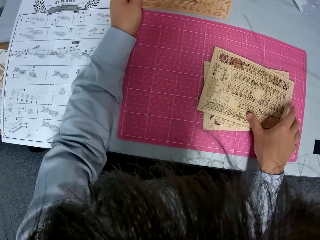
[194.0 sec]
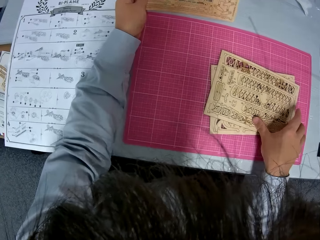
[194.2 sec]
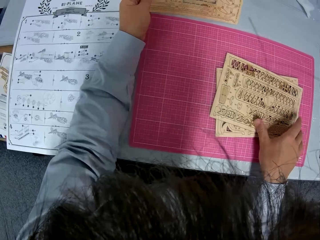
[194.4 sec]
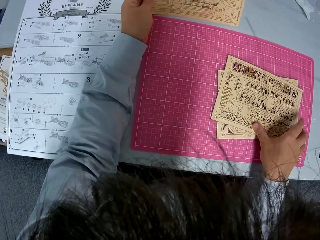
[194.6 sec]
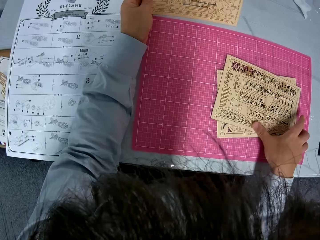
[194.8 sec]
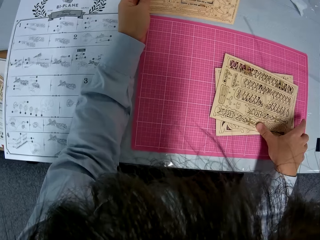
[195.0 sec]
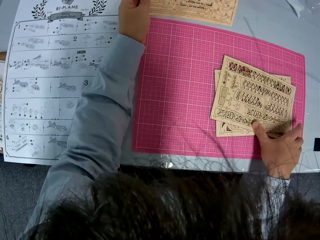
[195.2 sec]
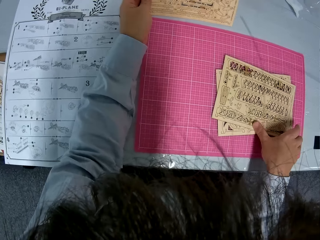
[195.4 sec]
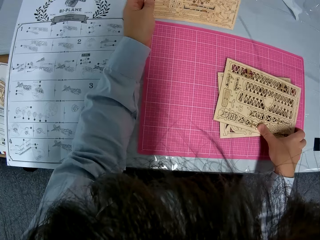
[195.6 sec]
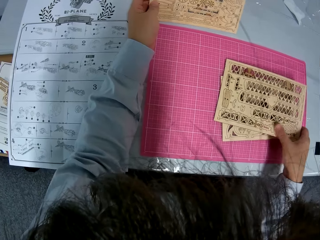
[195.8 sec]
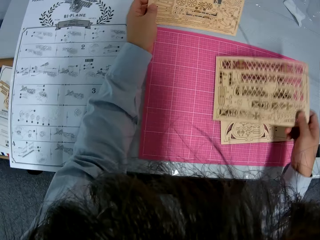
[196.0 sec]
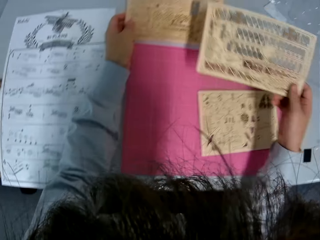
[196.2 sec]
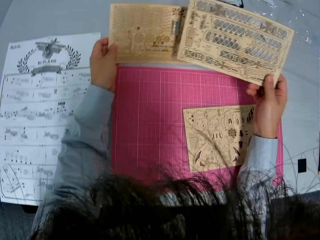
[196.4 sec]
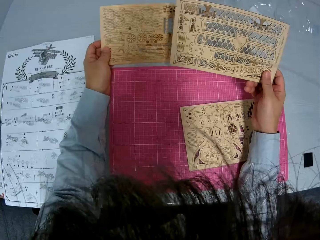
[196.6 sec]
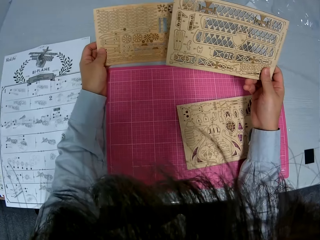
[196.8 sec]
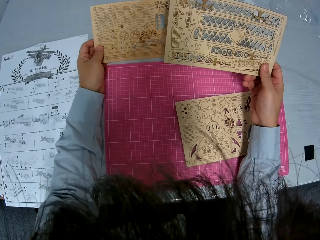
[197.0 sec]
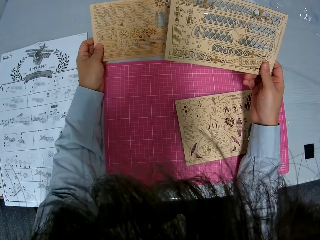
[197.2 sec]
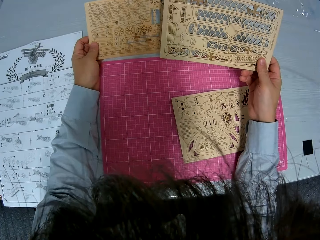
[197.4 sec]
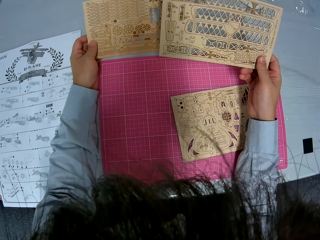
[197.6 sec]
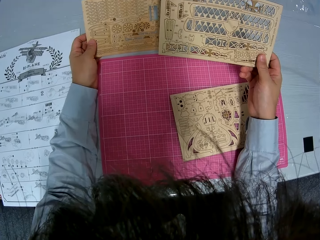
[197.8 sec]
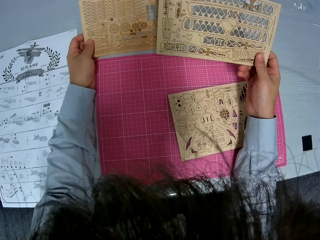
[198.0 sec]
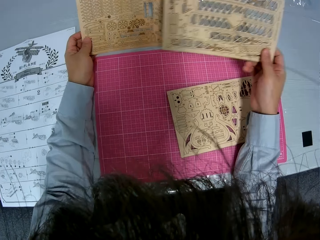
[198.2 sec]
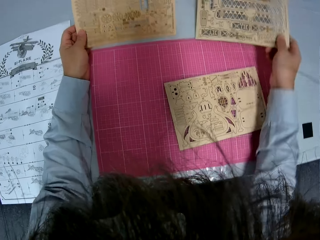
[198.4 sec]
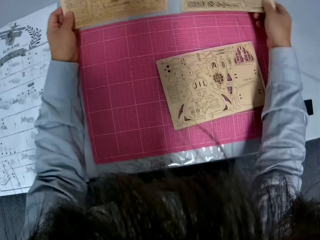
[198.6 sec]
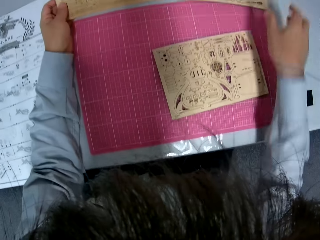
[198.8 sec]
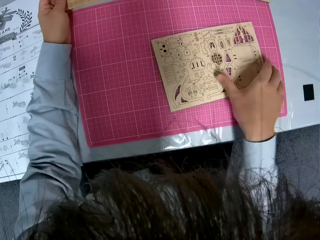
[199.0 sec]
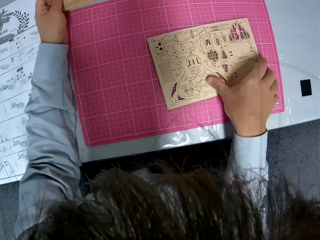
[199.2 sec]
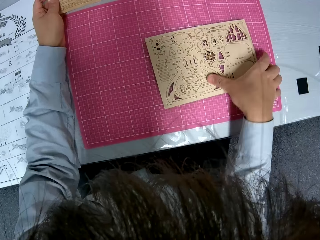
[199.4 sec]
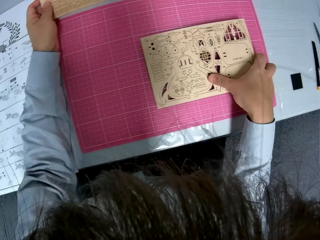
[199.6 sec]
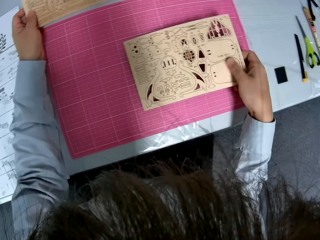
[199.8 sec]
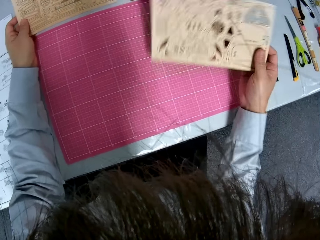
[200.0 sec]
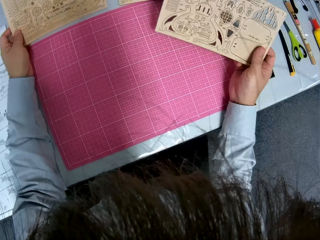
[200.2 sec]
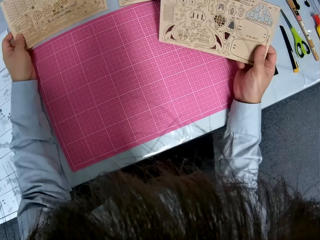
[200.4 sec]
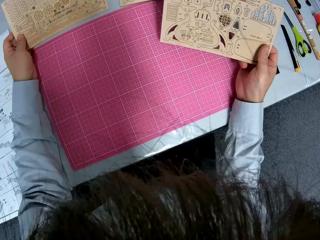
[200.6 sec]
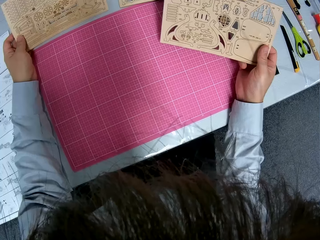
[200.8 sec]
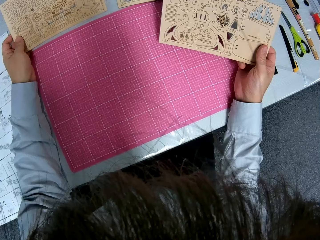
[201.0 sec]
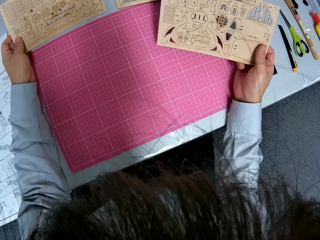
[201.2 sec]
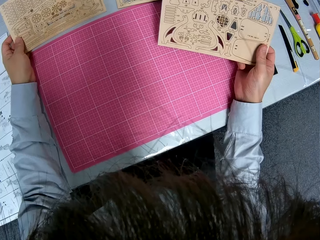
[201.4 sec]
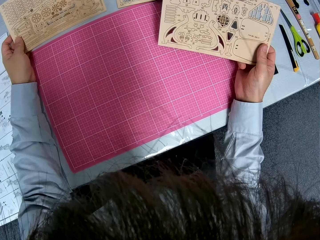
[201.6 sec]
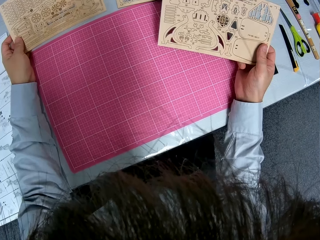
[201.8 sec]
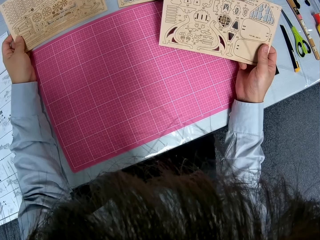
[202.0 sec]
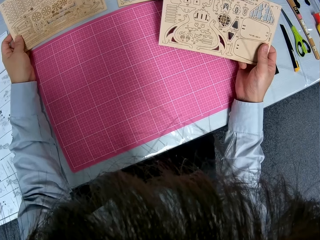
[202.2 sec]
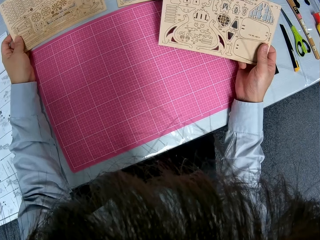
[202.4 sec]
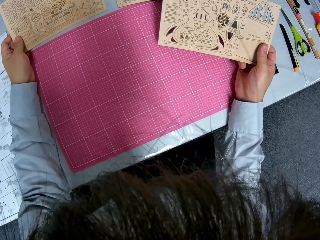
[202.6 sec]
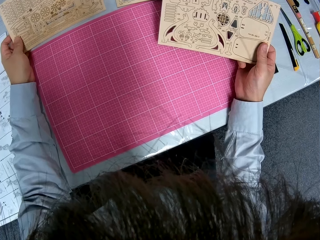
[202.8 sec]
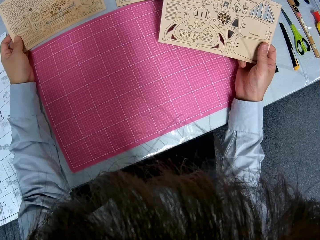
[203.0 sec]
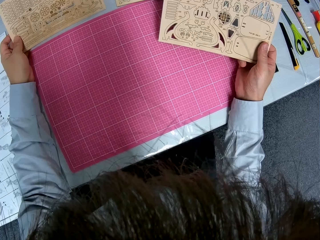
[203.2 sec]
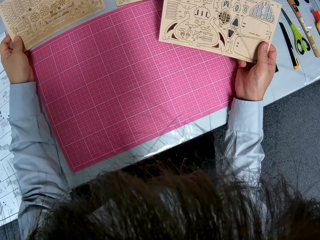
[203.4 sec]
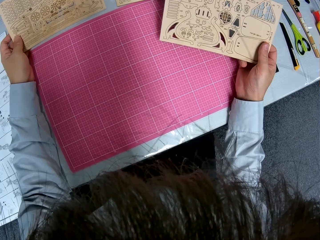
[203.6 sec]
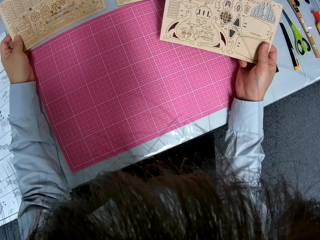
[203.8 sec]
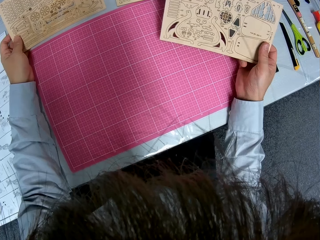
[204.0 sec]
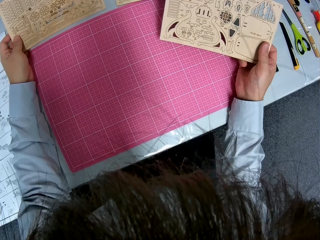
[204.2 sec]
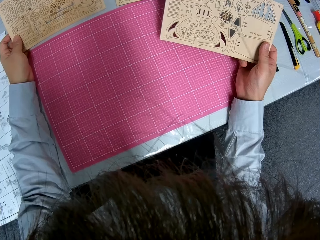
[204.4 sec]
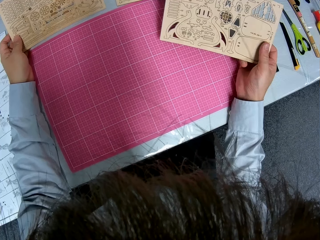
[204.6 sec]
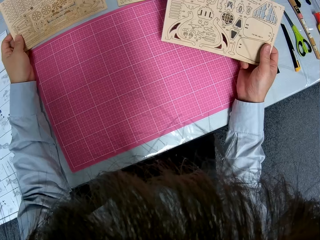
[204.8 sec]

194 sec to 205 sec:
The camera wearer looks at the paperboard model. They take the paperboard. They look at the paperboard.

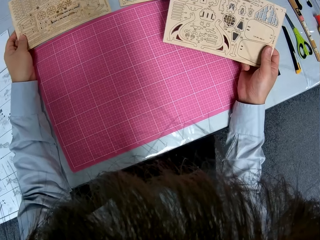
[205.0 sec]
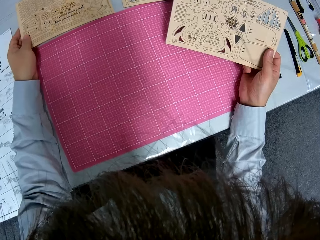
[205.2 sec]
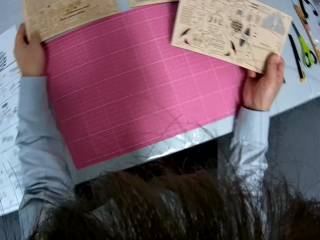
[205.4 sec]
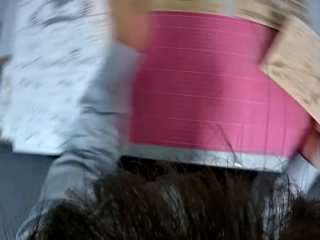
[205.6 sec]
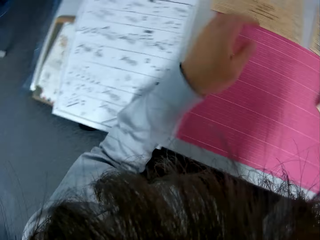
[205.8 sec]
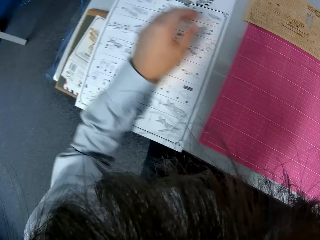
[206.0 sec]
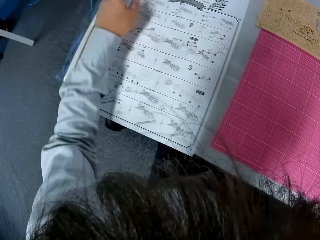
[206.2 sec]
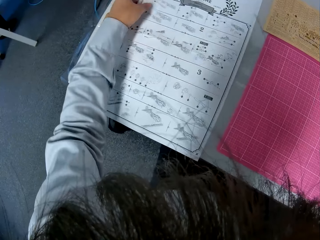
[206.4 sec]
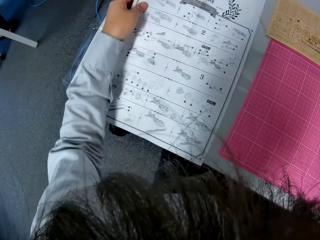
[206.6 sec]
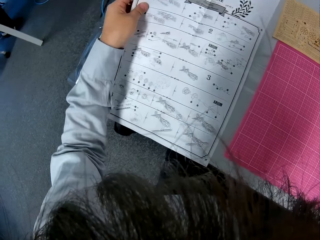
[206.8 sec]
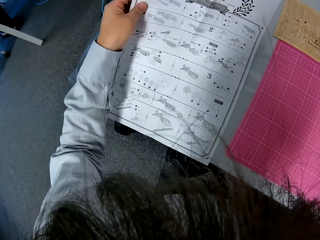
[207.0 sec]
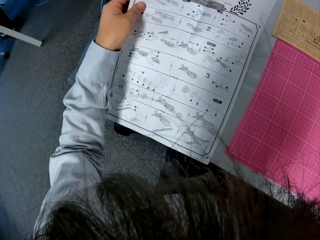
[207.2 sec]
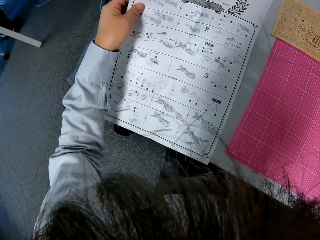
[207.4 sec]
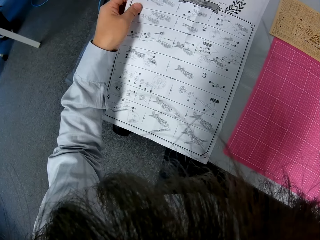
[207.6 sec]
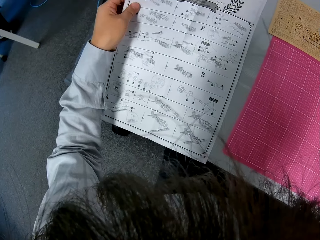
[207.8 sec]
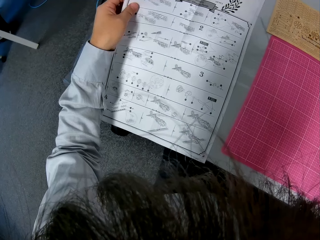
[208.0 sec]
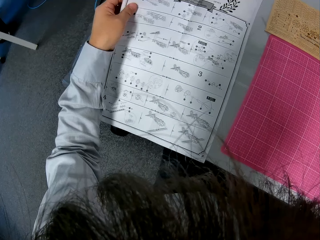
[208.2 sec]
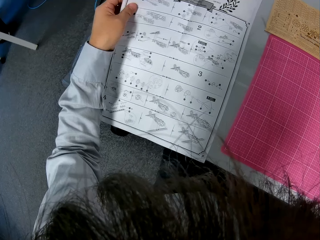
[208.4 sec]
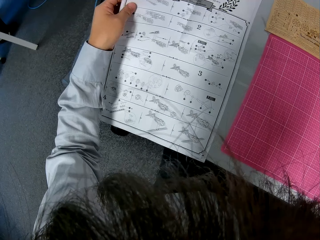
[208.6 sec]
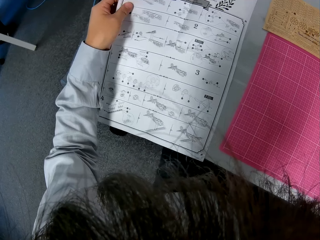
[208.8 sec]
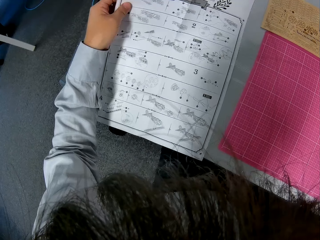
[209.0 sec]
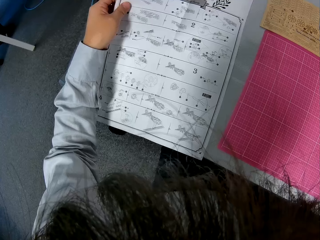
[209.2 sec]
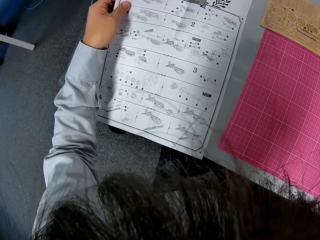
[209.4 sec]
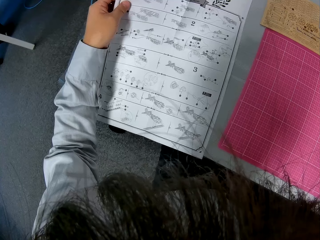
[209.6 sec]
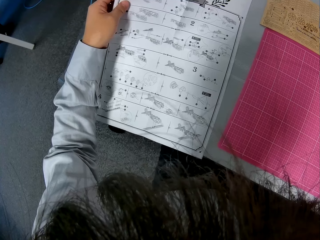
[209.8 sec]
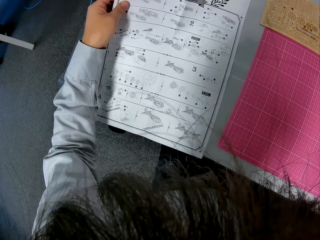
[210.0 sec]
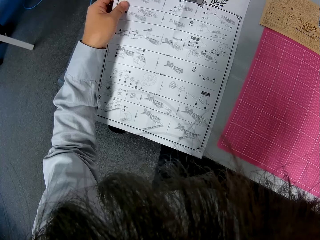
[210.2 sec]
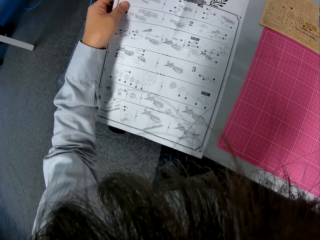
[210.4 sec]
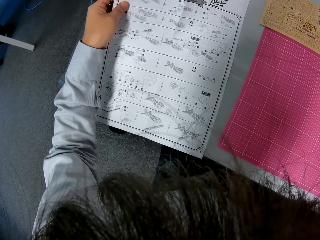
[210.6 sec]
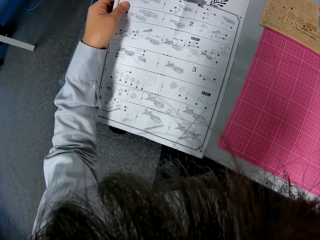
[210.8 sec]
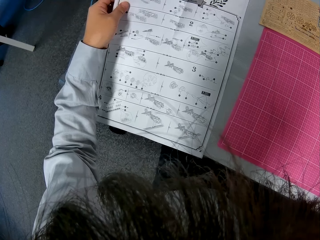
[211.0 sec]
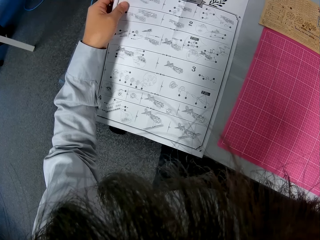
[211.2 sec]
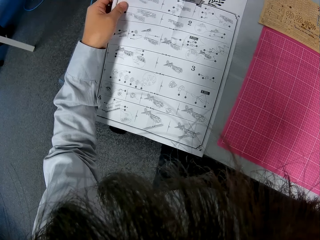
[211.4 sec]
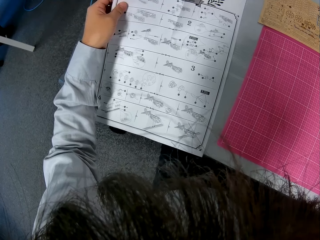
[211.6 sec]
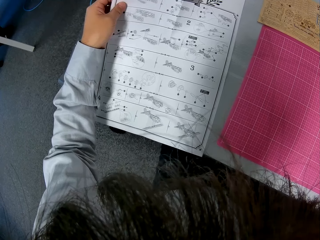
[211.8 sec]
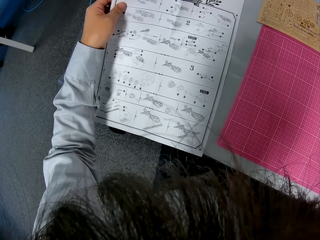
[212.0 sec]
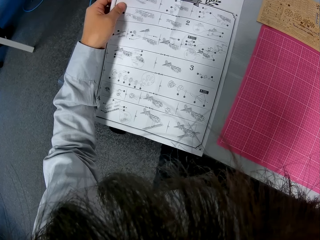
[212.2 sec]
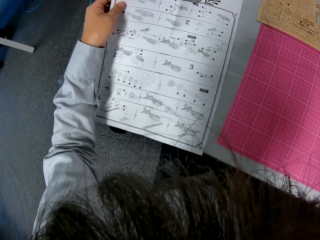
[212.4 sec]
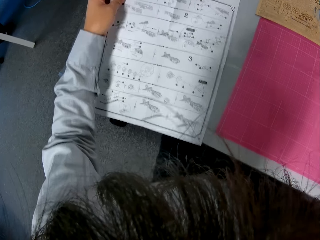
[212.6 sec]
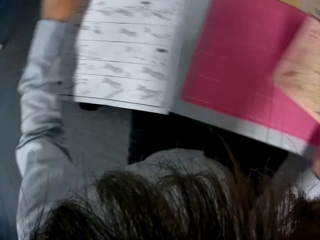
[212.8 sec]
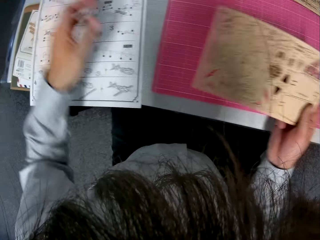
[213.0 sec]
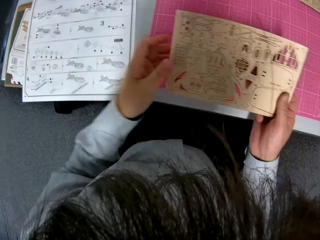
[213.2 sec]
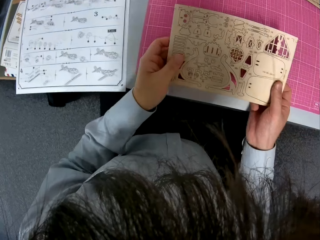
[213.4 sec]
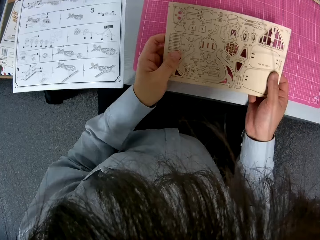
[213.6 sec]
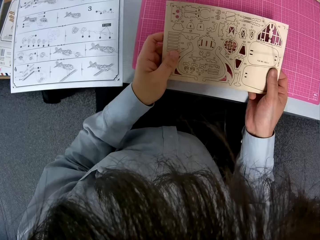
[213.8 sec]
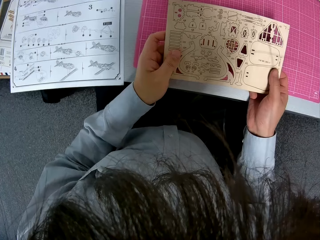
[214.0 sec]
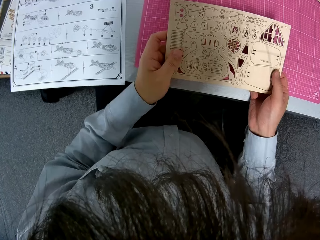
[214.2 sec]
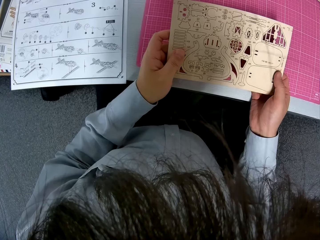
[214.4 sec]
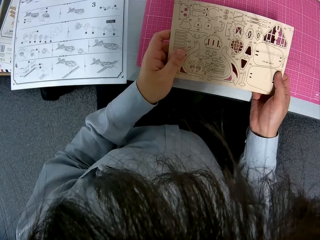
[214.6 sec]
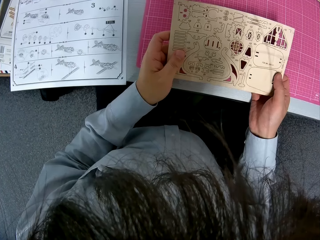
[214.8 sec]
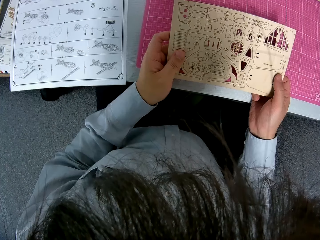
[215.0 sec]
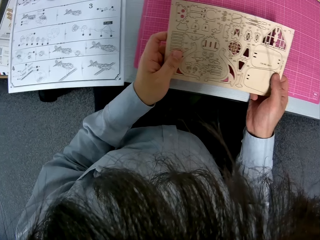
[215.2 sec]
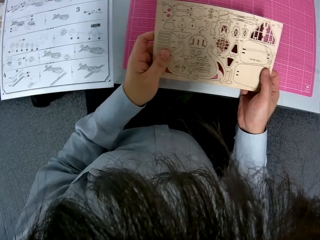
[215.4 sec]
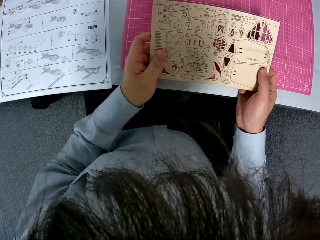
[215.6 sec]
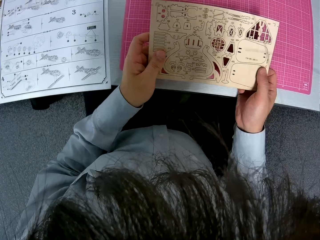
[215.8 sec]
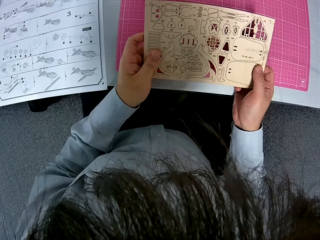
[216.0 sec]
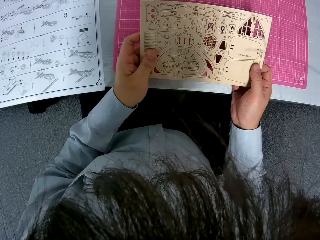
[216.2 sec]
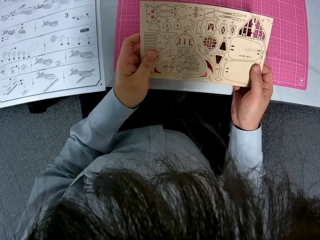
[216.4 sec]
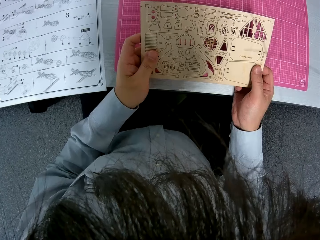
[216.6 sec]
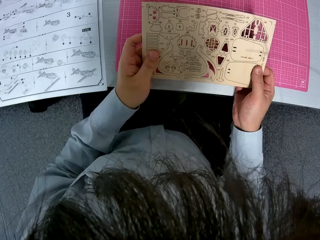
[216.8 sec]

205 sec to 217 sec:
The camera wearer drops the puzzle sheets. They raise the manual. They take the manual. They look at the manual. They pick up the puzzle sheet. They look at the paperboard.
